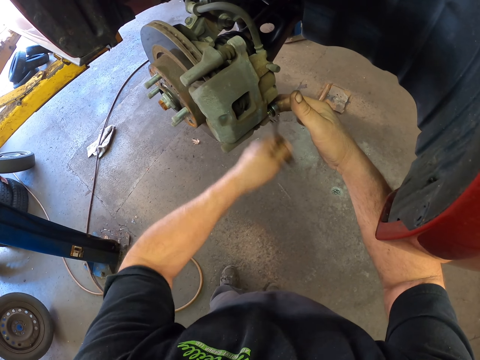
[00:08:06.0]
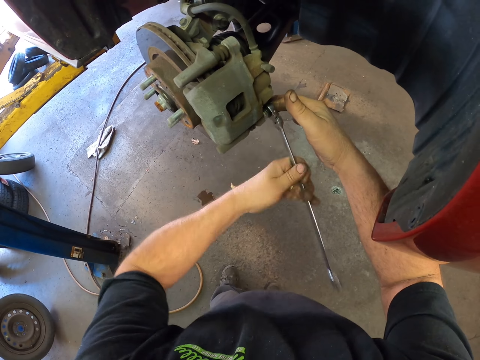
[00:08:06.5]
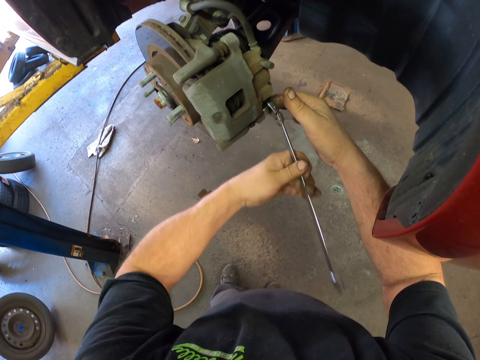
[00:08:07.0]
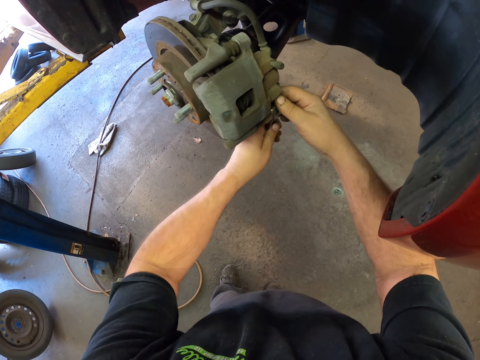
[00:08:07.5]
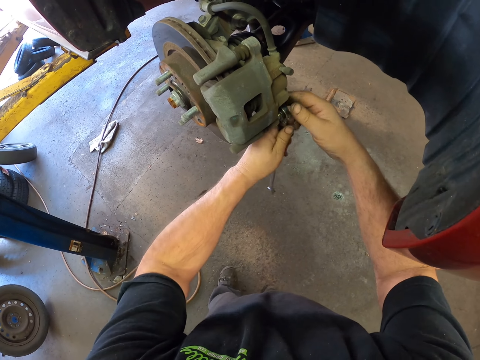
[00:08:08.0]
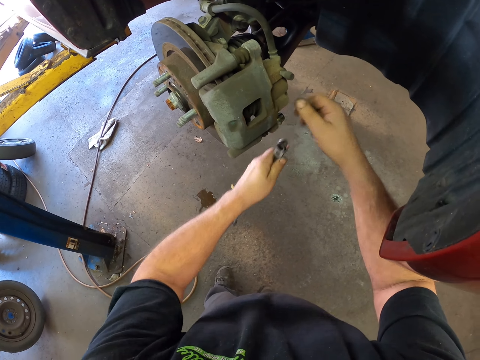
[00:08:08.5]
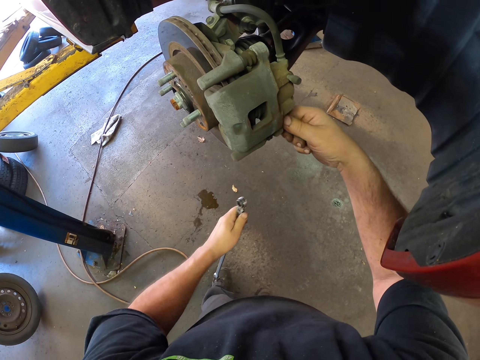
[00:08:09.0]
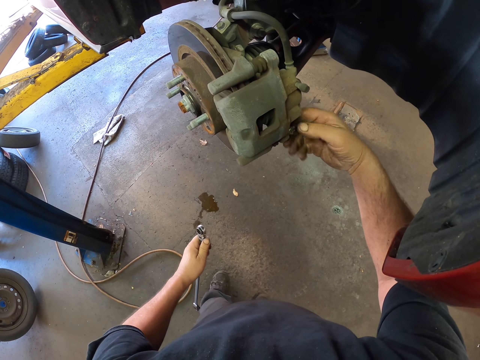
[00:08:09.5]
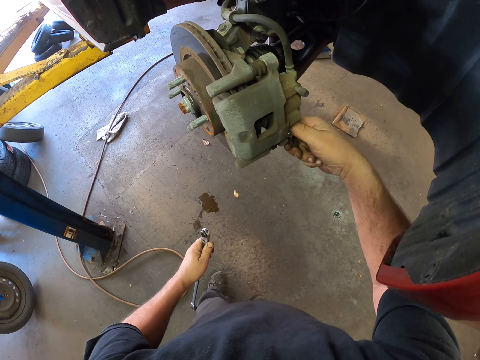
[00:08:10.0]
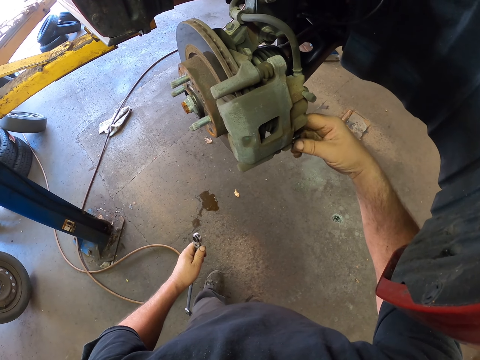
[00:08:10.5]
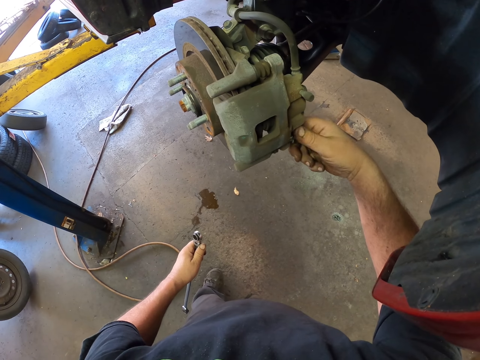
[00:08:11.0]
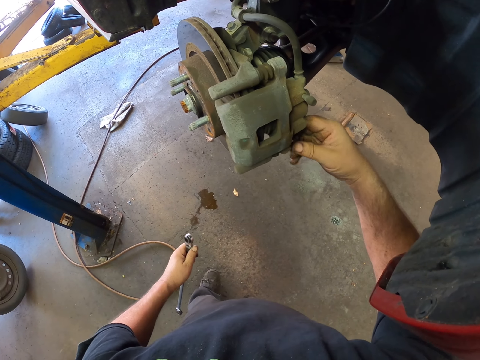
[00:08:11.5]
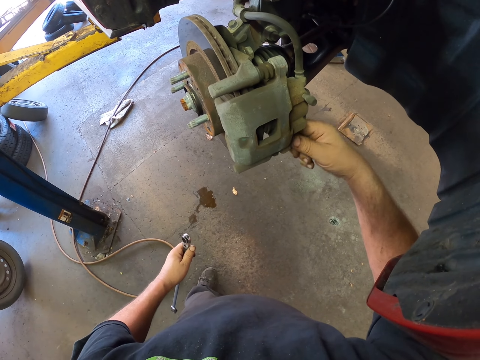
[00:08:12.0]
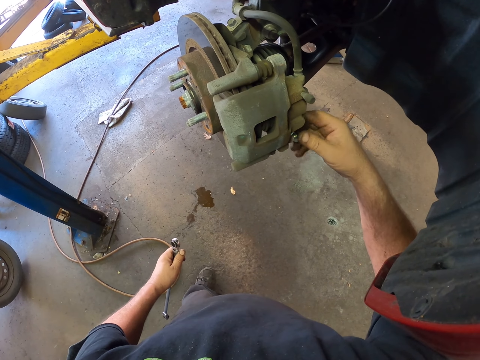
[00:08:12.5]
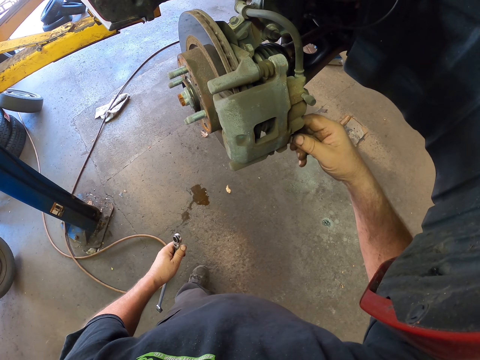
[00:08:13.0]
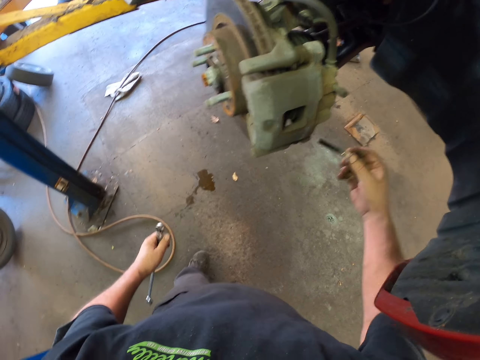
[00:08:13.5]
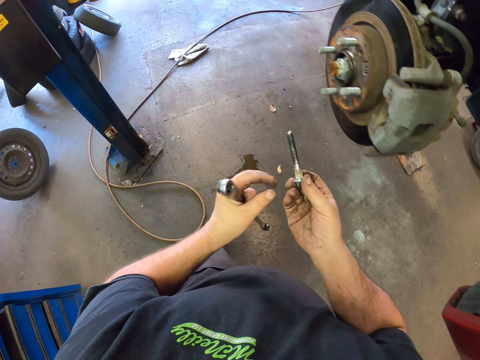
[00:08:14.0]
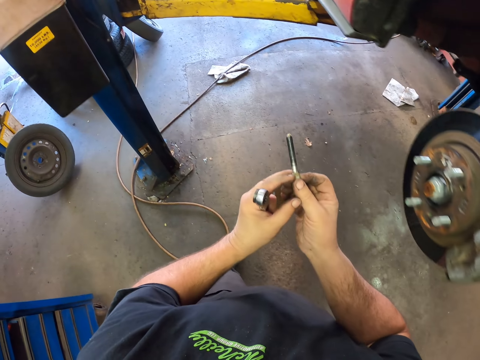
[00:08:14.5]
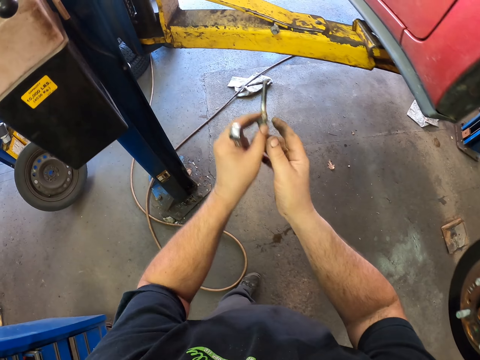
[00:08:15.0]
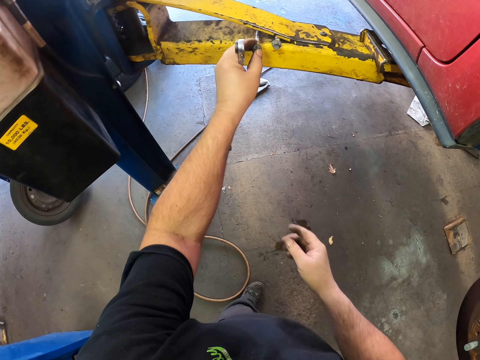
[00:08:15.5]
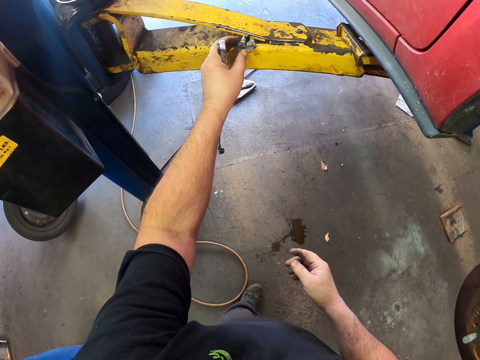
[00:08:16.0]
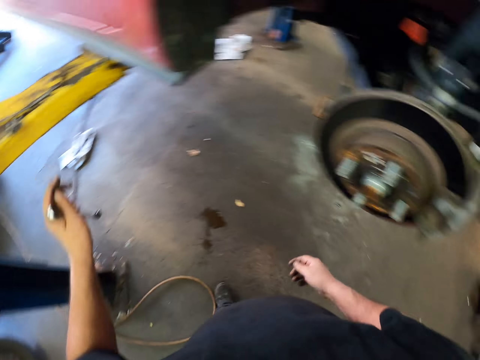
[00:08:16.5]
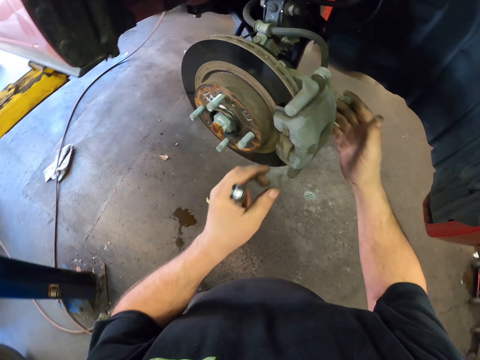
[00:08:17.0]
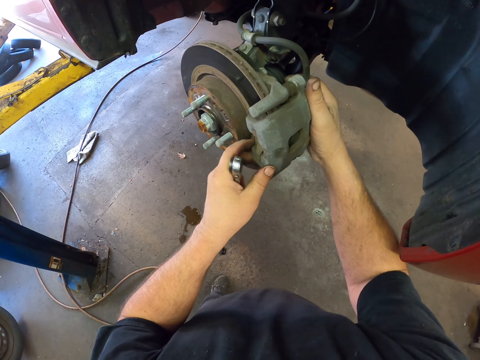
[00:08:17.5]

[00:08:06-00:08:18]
The camera wearer holds the caliper. He holds the spanner on his left hand. He holds the bolt on the right hand. He holds the bolt with both hands. He puts the bolt on the car lift.

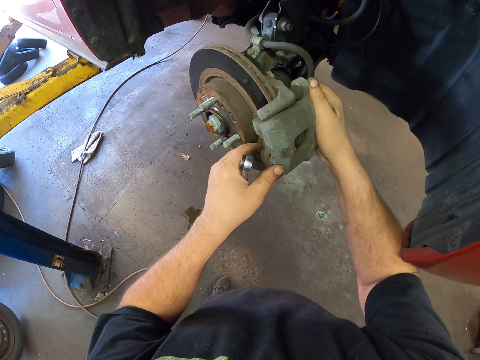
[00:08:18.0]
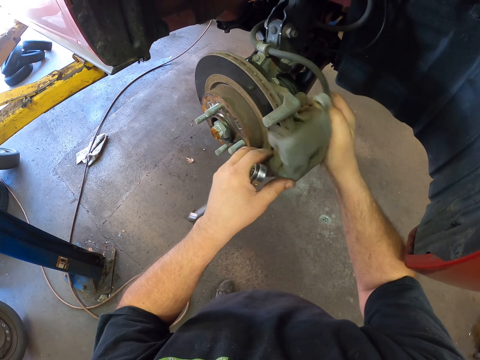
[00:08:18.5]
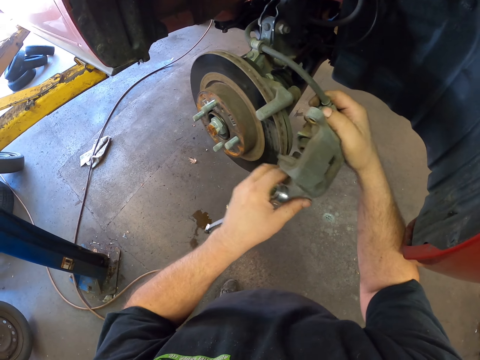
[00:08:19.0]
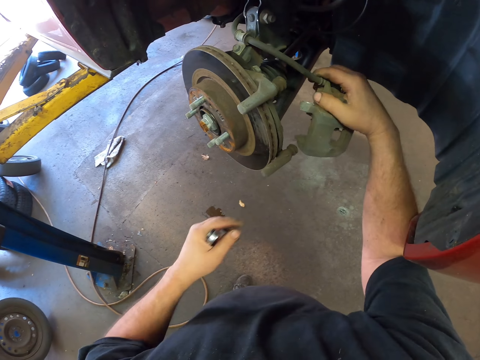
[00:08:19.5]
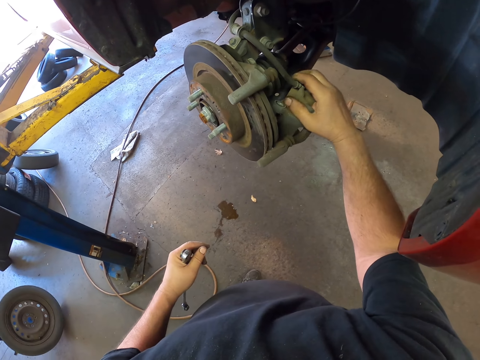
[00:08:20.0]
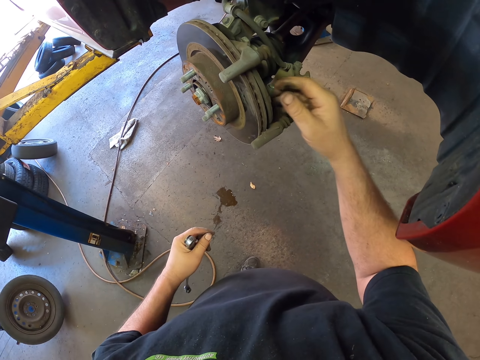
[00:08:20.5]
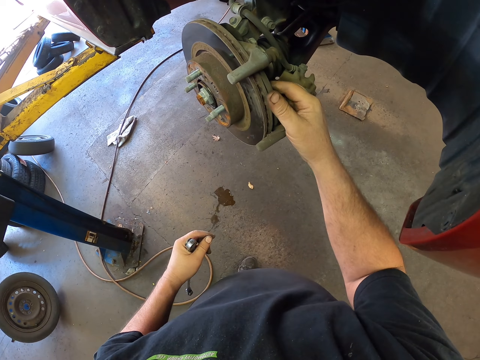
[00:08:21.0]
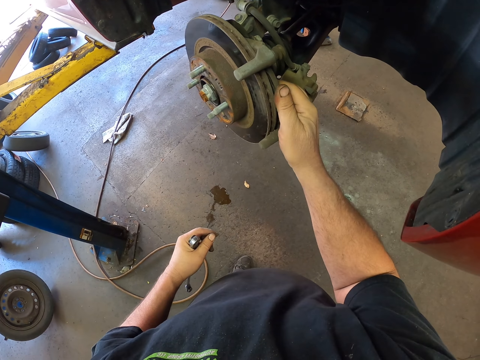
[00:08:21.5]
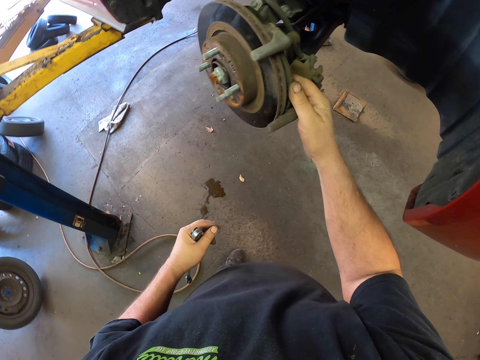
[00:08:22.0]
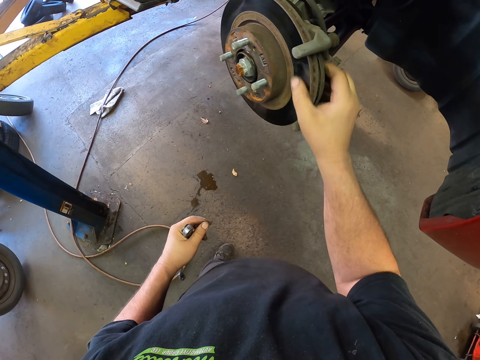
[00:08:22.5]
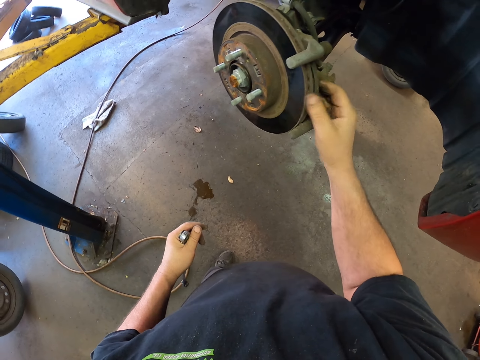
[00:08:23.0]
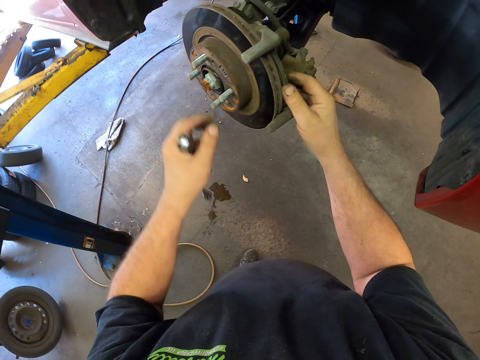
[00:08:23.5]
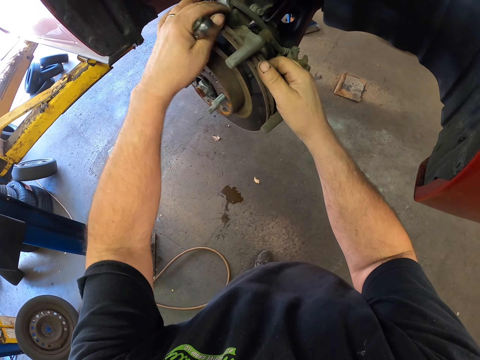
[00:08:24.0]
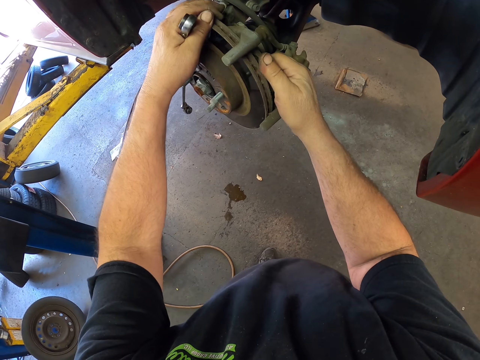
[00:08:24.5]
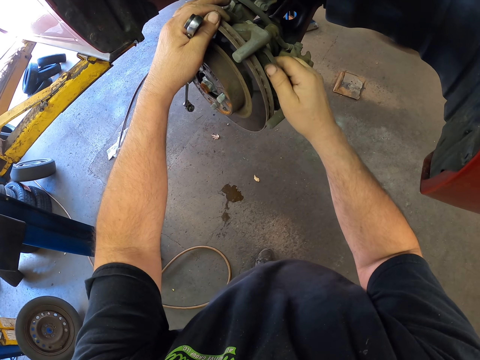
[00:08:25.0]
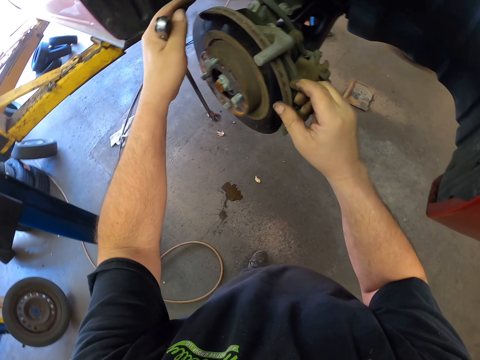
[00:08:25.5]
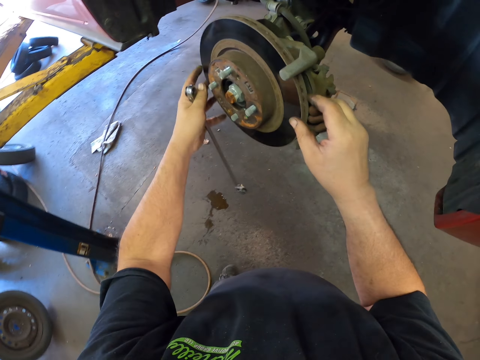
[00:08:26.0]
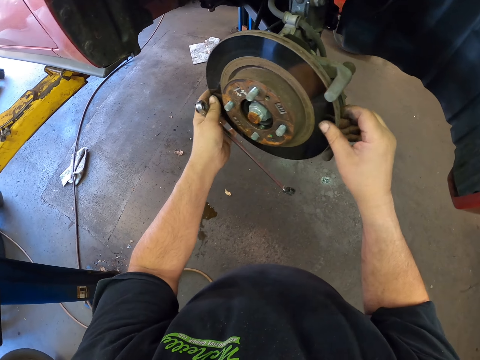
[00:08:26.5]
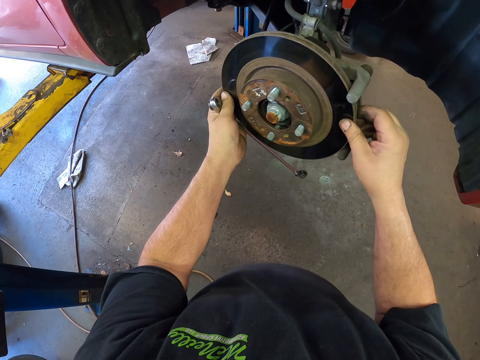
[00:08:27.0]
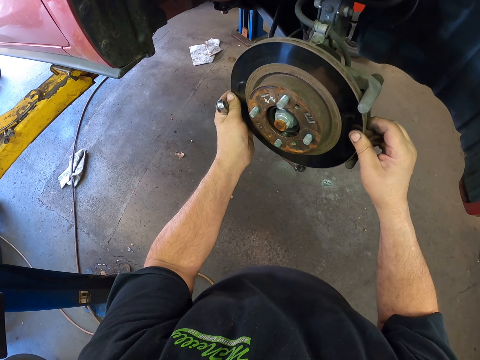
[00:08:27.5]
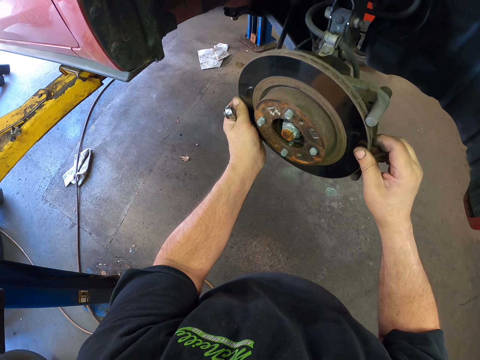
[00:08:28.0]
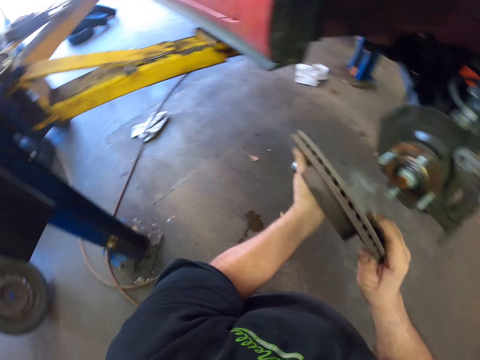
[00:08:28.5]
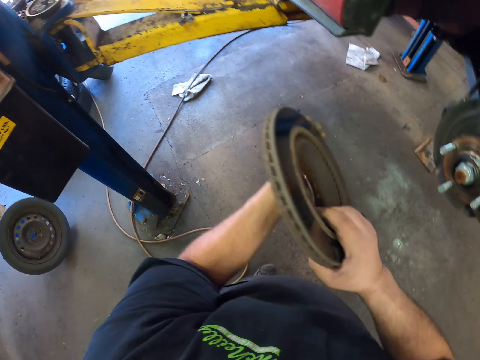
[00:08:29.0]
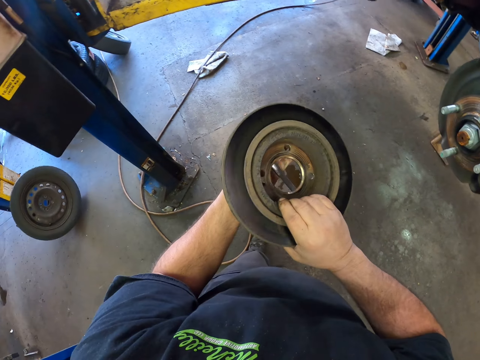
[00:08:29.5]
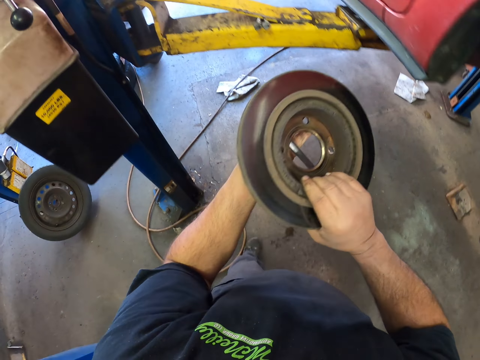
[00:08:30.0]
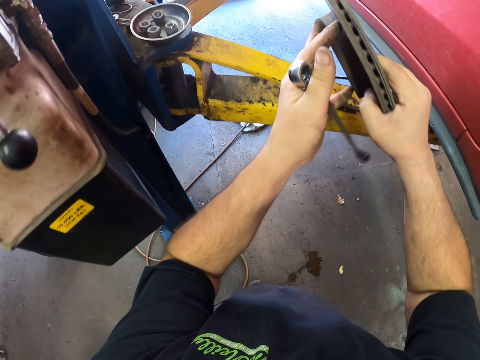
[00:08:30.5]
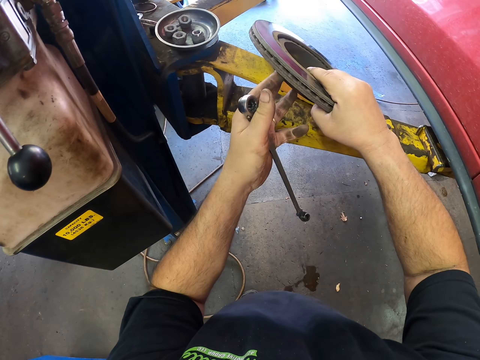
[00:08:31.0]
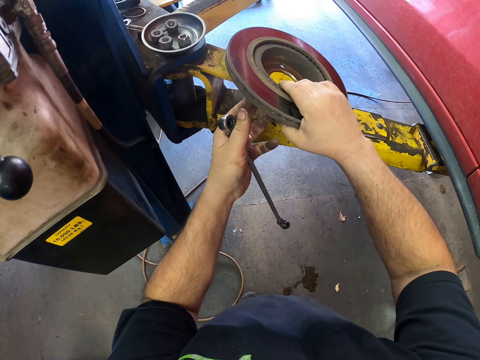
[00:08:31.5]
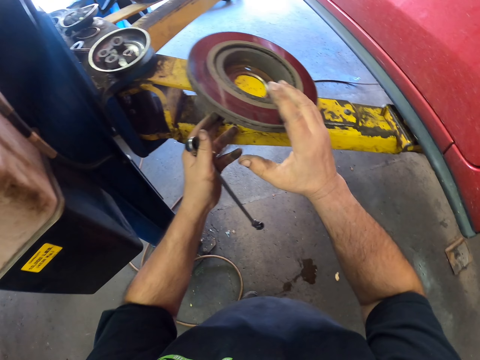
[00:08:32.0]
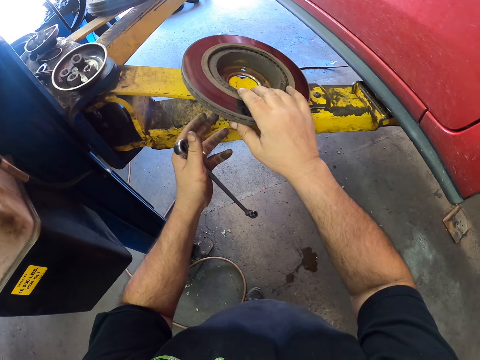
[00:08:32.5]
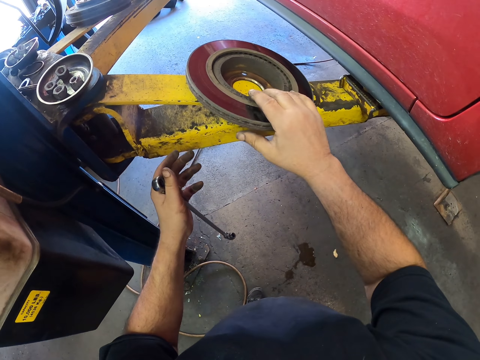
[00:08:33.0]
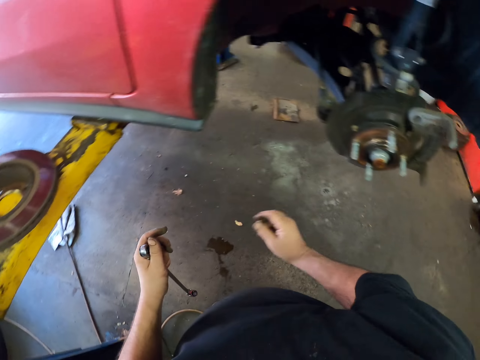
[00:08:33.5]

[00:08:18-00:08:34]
The camera wearer holds the caliper with both hands. They remove the caliper. They hold the dust shield. They remove something. They hold the rotor. They hold the dust shield.
